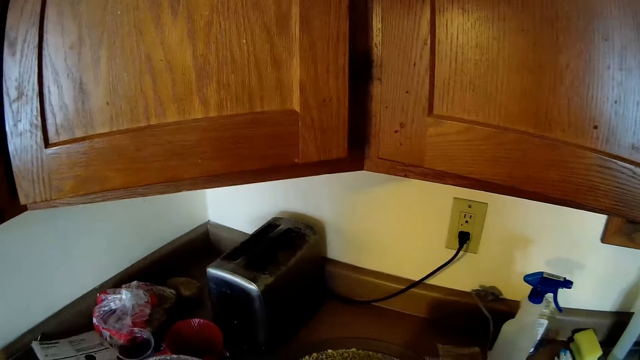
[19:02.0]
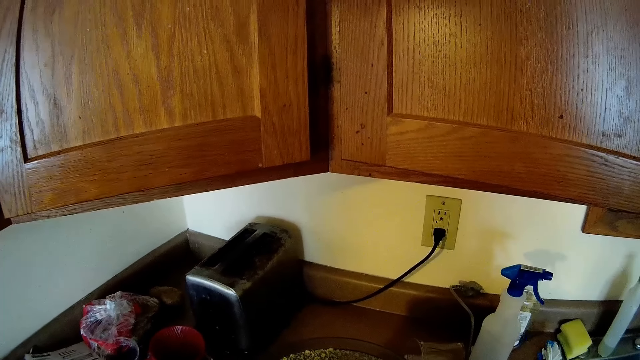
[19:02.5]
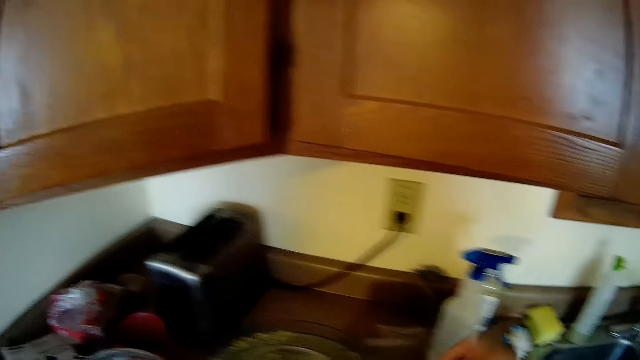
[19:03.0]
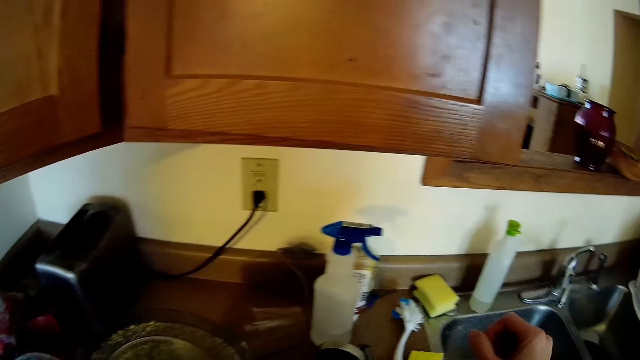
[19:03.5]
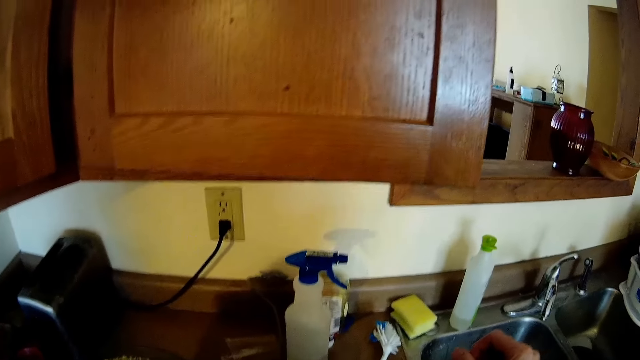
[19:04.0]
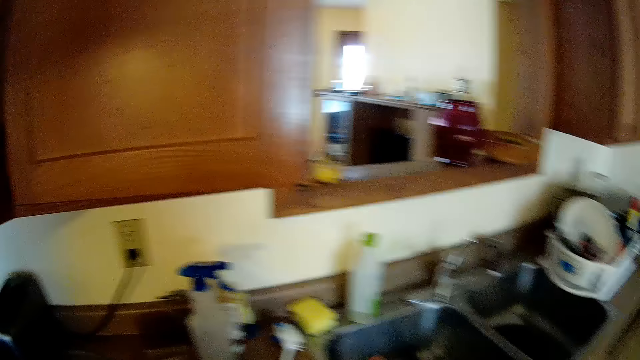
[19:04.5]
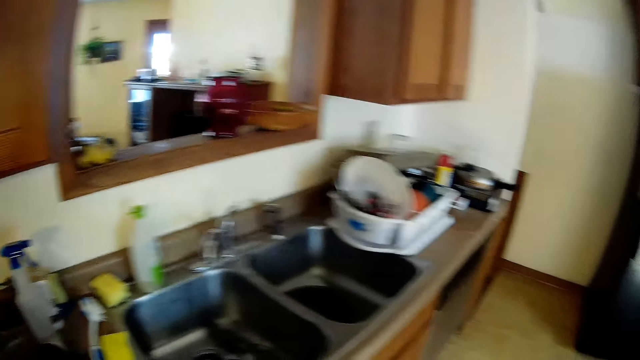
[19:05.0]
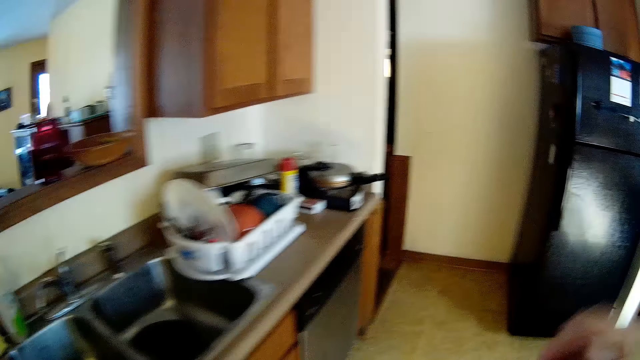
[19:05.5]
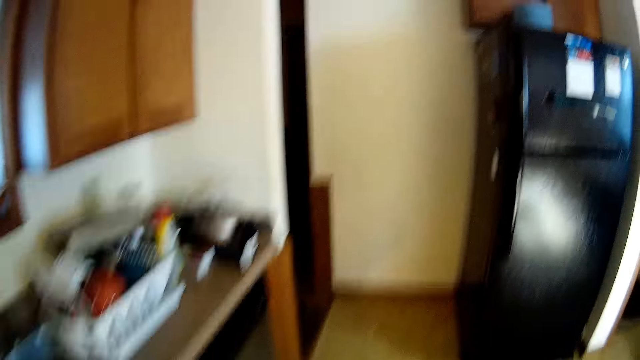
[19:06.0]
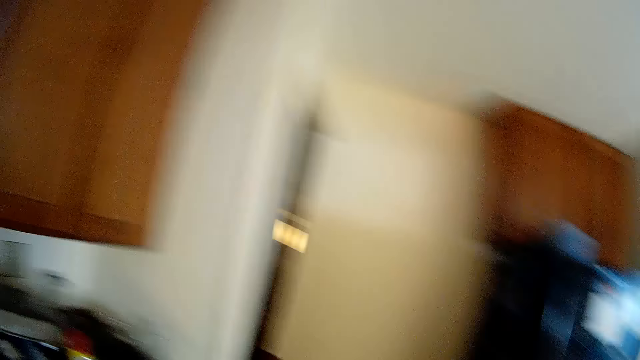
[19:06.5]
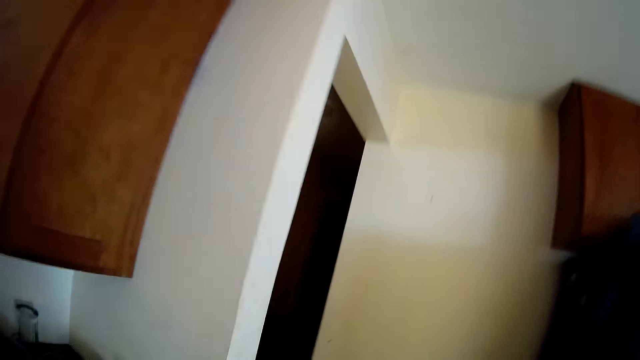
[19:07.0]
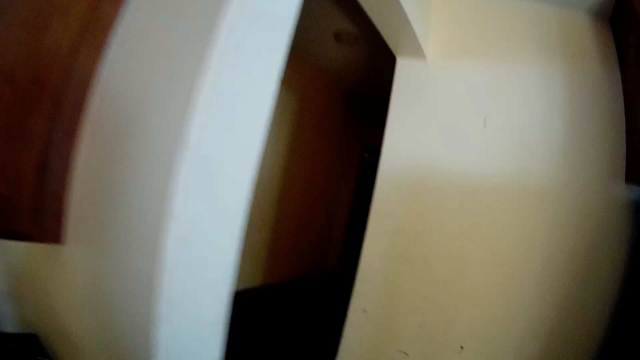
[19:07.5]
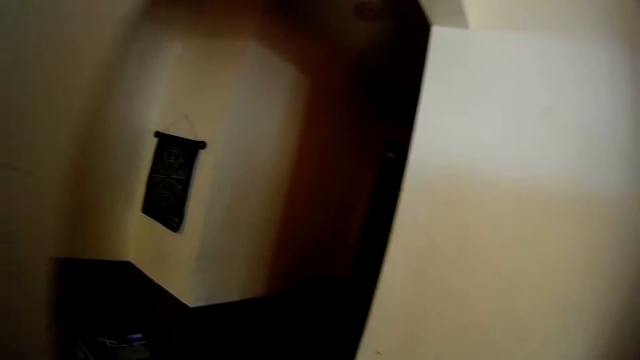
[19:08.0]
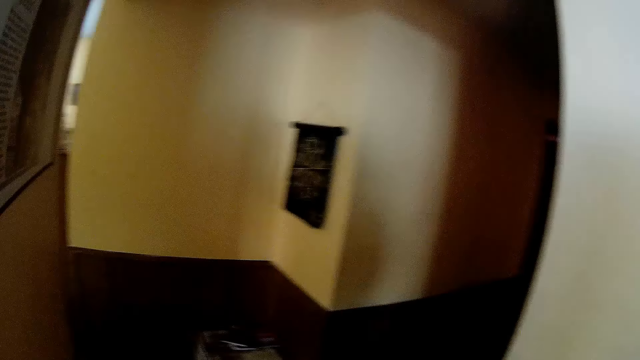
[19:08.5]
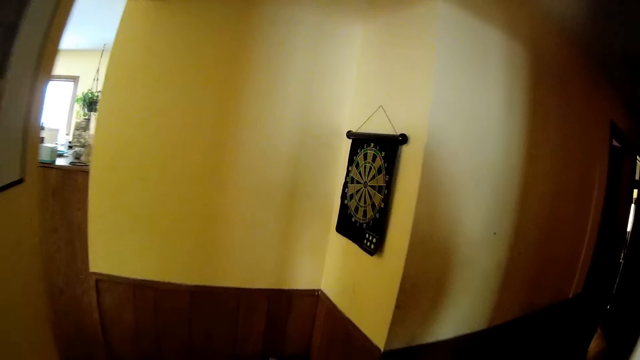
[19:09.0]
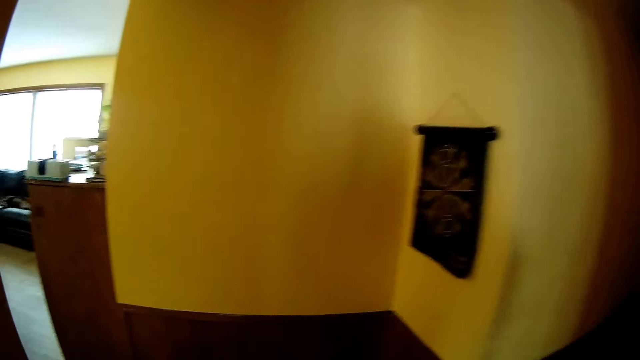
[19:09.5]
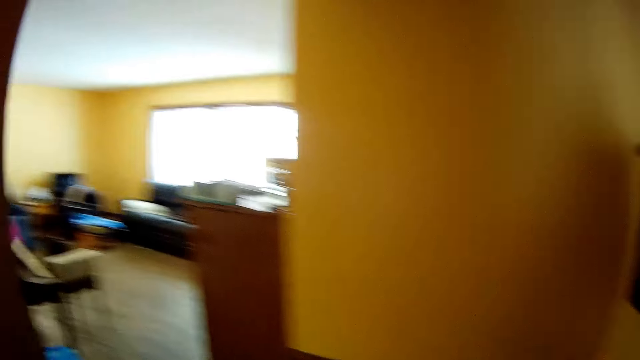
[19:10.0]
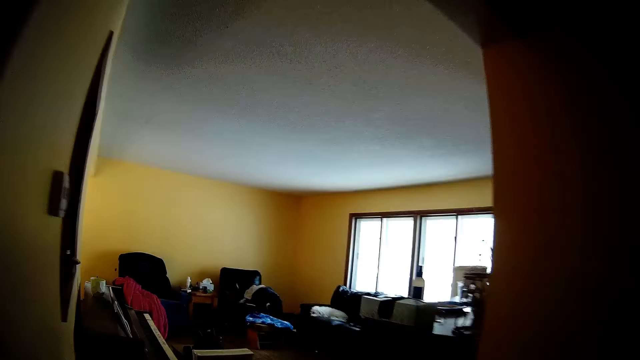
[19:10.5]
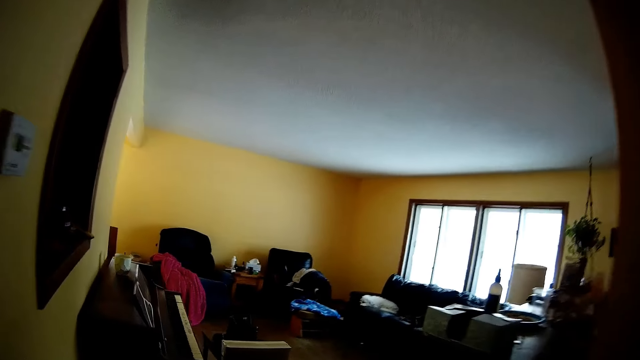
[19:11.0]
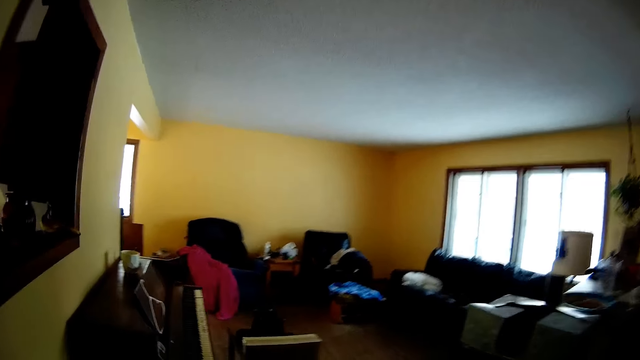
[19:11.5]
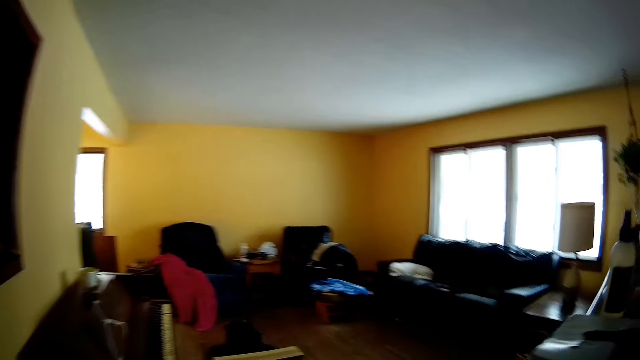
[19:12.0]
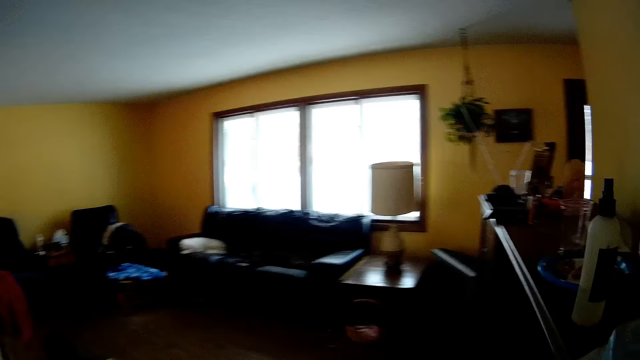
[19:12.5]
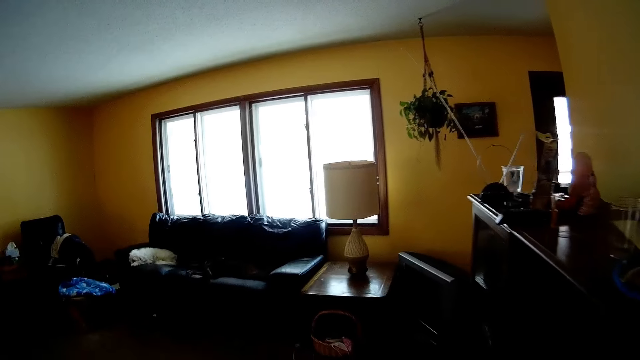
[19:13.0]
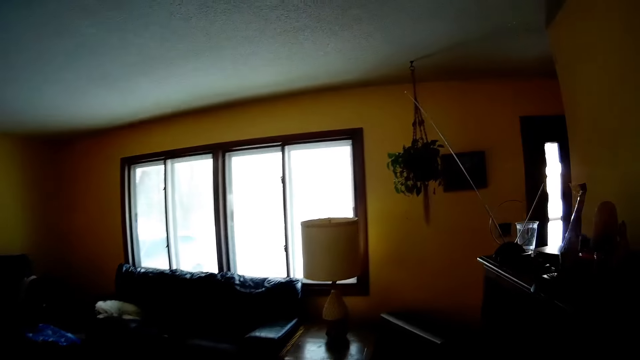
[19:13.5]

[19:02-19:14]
The camera wearer walks around the kitchen. They move out of the kitchen to the living room. They walk to the living room.

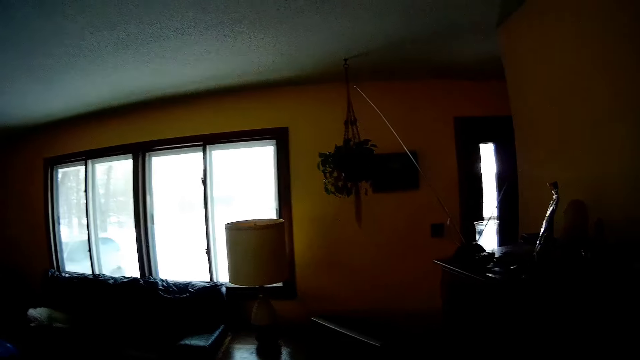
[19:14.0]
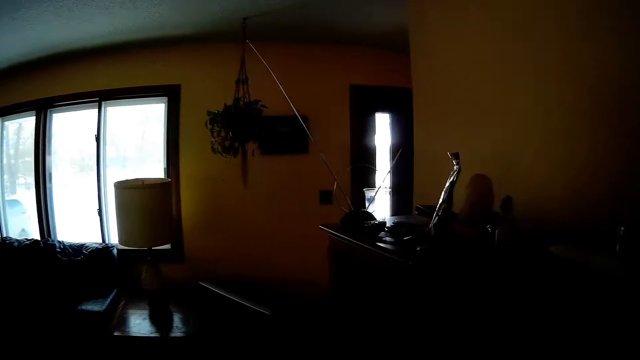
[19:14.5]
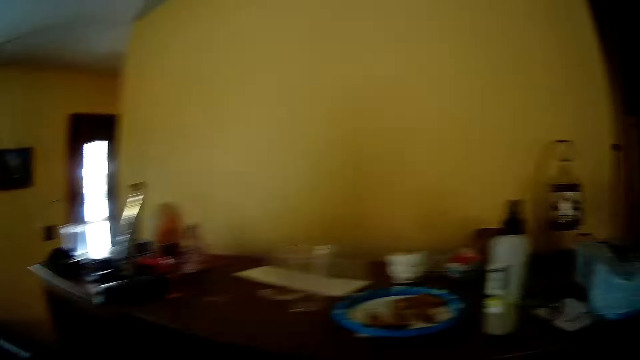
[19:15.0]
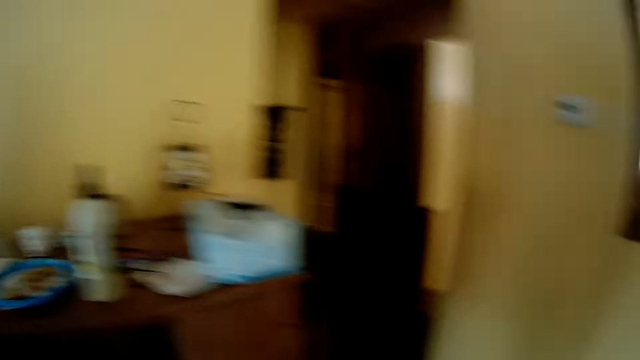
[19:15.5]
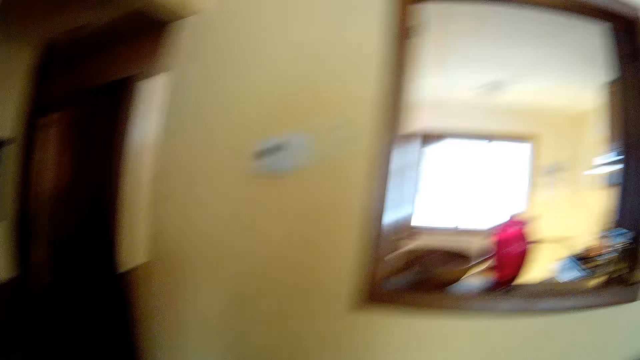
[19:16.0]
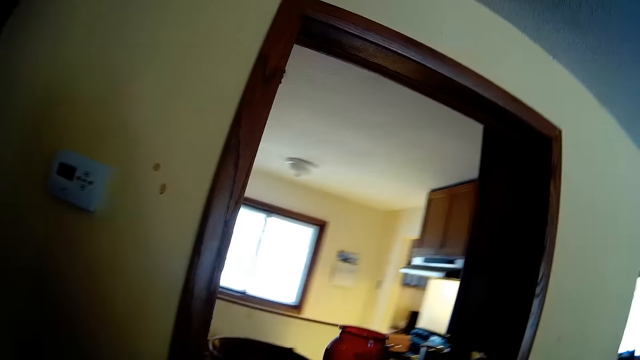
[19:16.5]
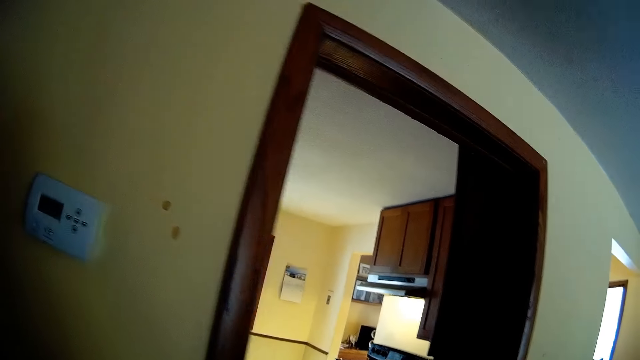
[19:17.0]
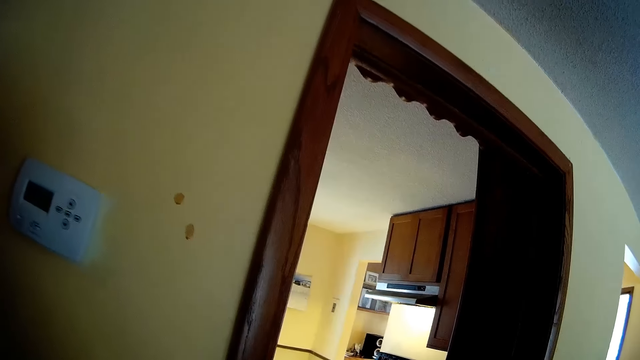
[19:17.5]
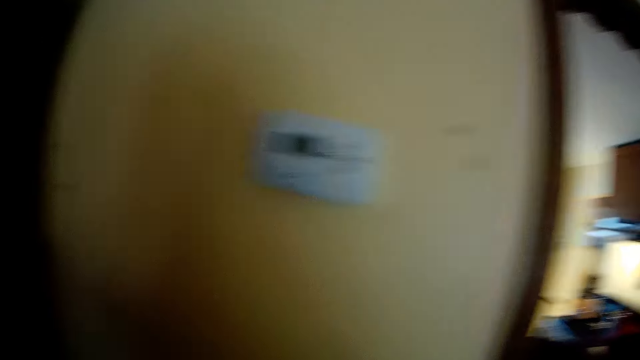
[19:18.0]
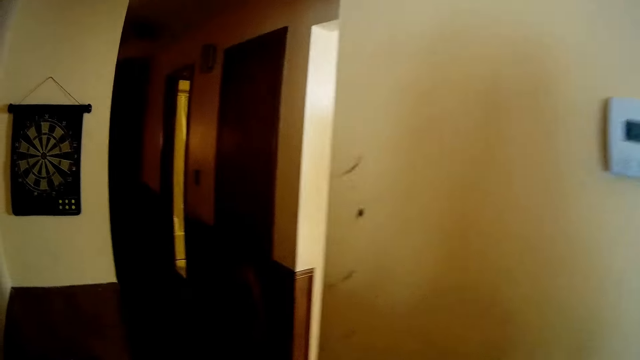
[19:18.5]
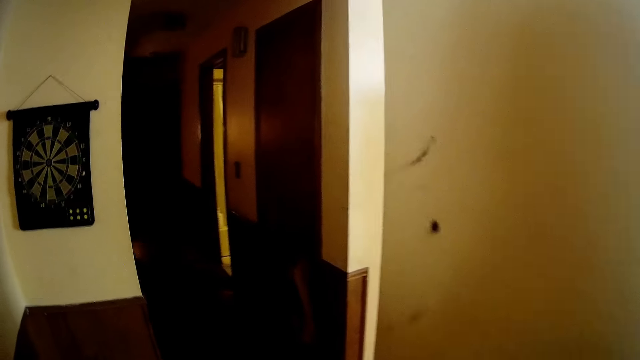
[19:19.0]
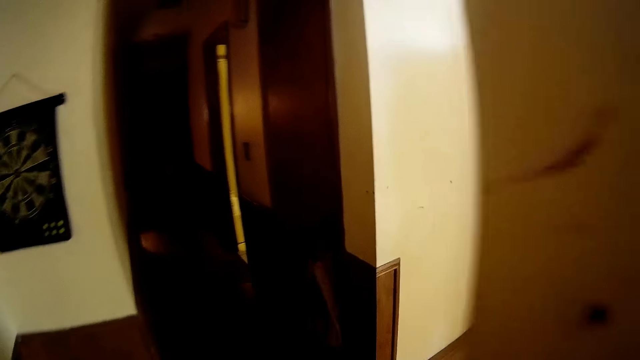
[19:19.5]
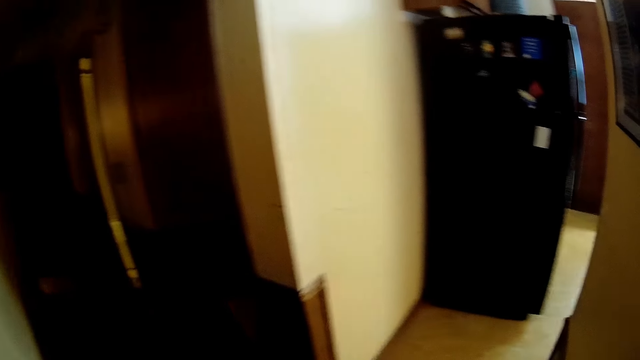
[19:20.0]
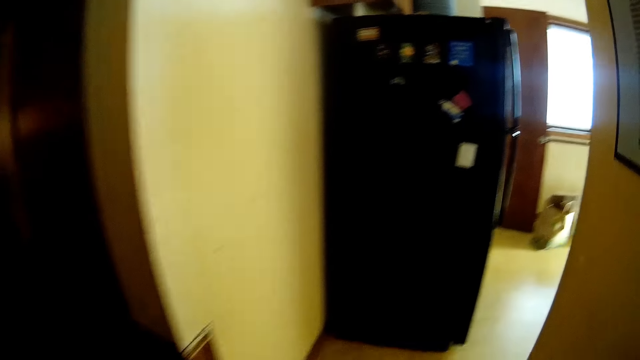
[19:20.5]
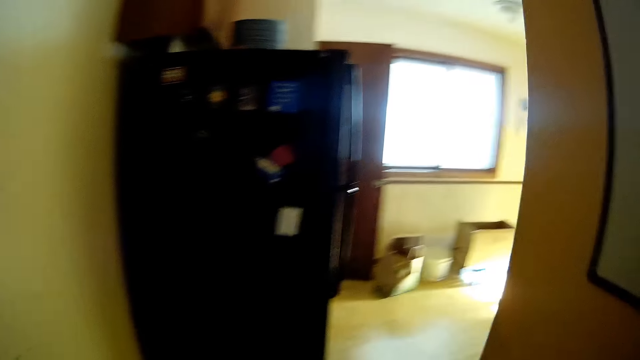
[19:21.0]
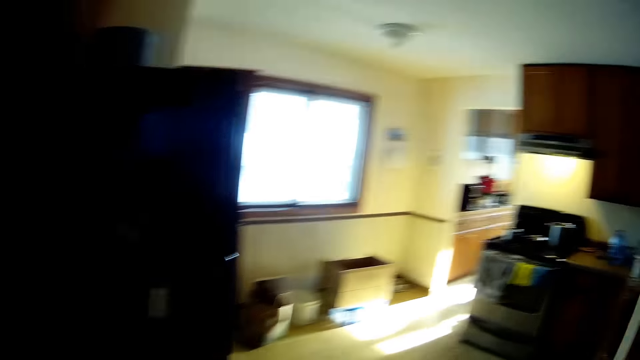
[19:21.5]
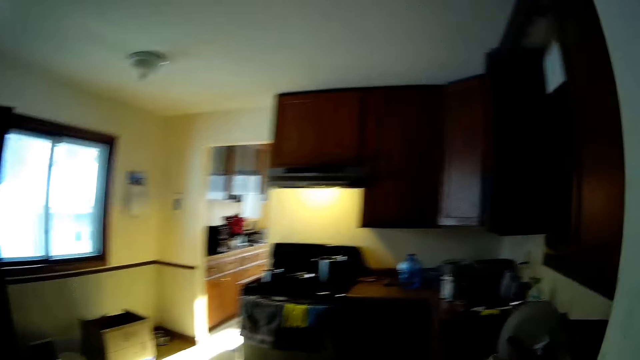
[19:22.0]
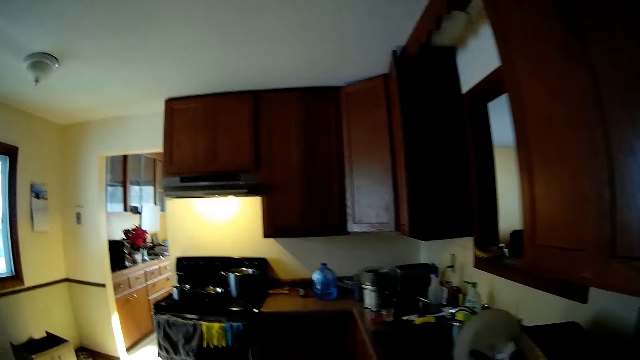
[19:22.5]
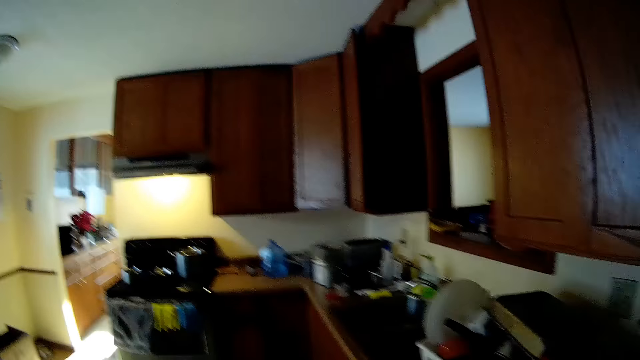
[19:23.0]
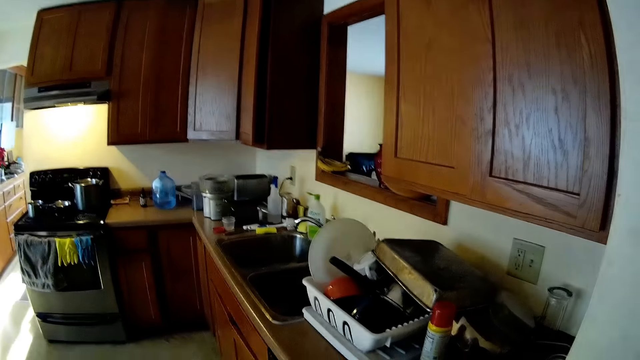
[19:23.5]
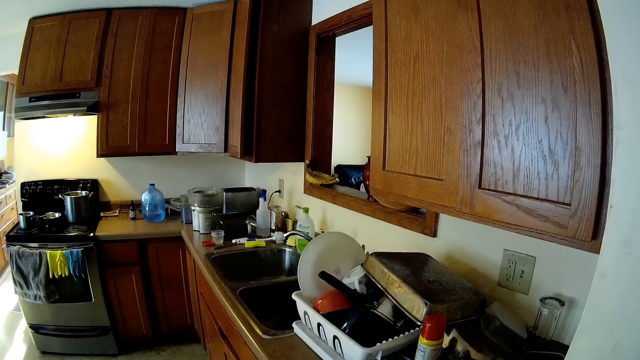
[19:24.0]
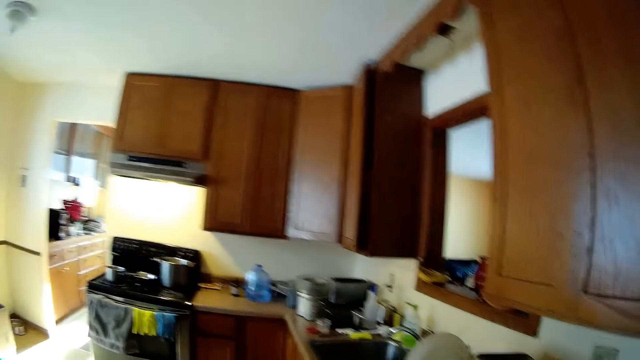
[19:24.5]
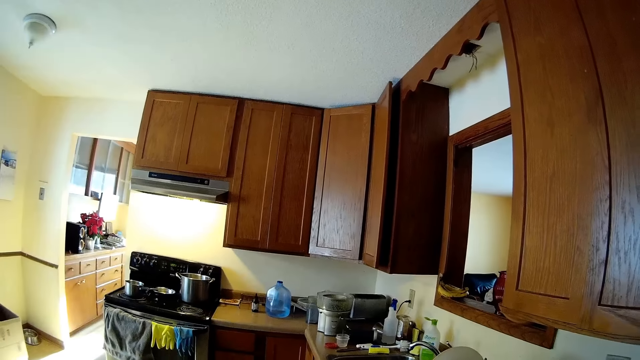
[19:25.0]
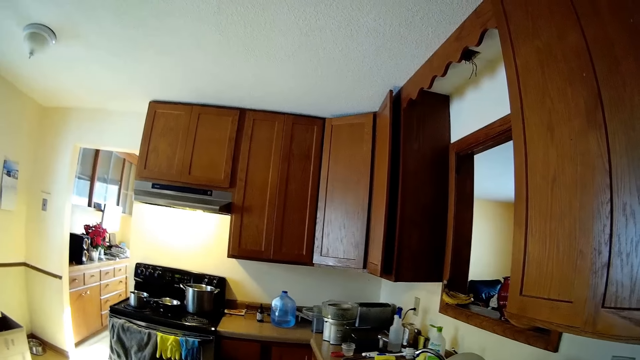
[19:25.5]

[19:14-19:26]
The camera wearer enters into the kitchen. They walk to the kitchen counter. They look around the kitchen.
